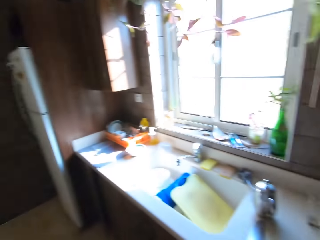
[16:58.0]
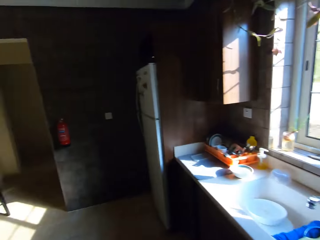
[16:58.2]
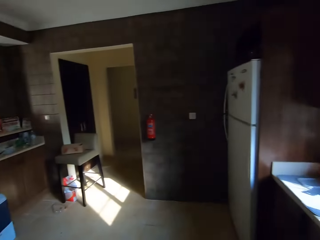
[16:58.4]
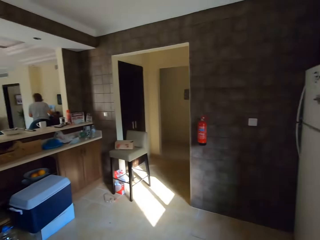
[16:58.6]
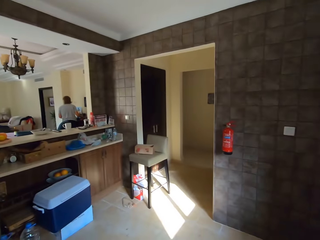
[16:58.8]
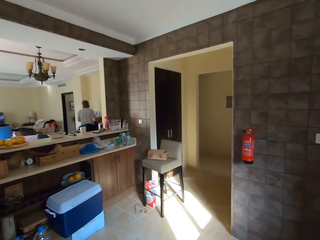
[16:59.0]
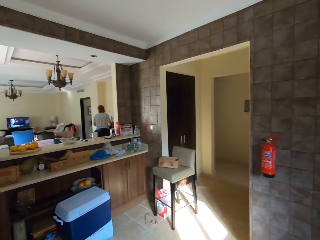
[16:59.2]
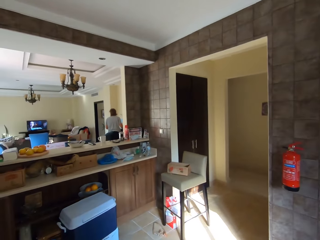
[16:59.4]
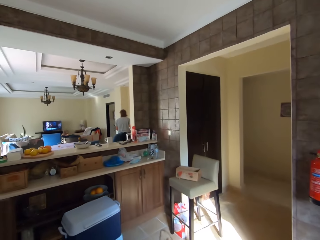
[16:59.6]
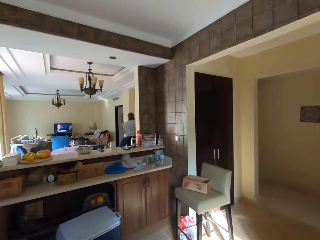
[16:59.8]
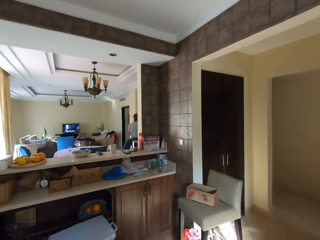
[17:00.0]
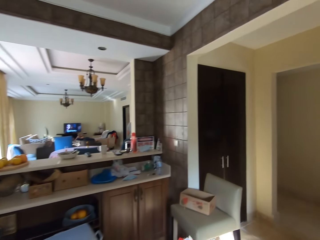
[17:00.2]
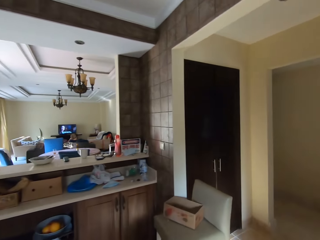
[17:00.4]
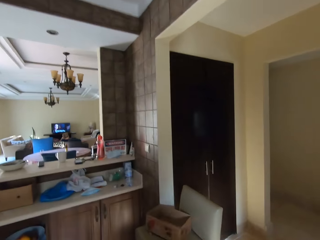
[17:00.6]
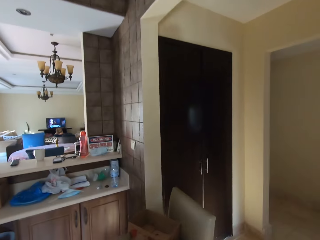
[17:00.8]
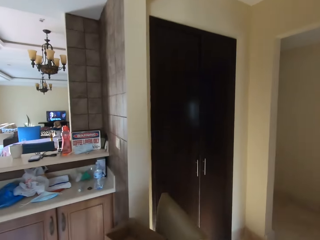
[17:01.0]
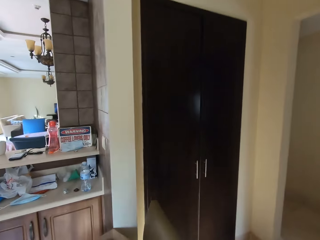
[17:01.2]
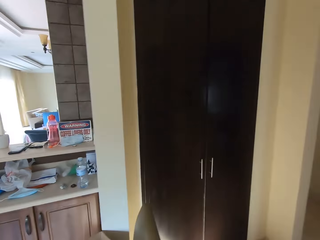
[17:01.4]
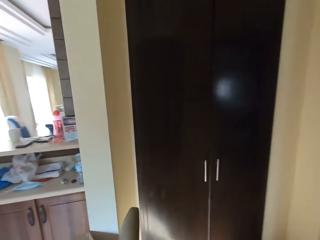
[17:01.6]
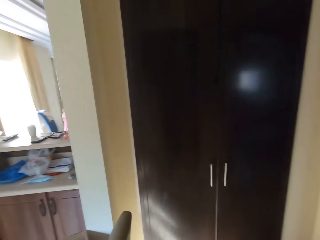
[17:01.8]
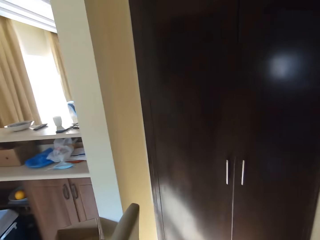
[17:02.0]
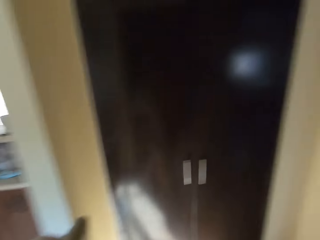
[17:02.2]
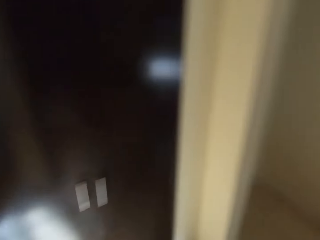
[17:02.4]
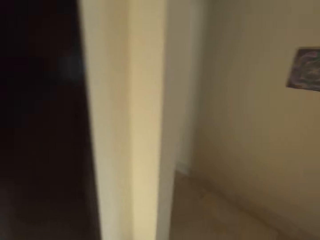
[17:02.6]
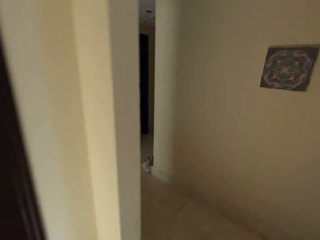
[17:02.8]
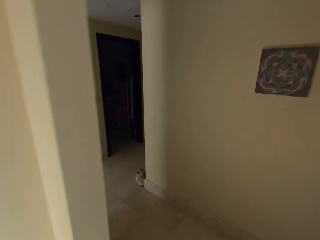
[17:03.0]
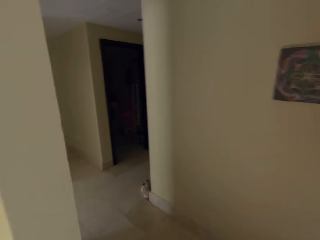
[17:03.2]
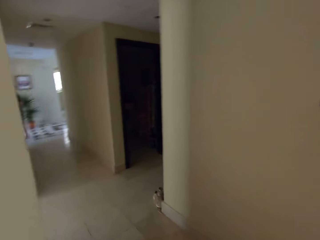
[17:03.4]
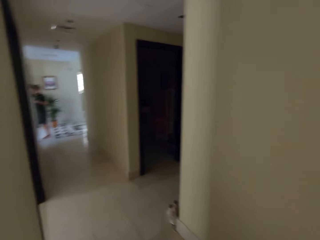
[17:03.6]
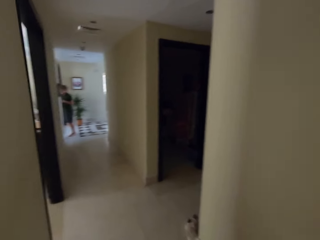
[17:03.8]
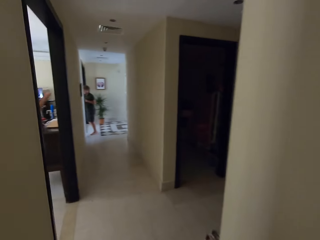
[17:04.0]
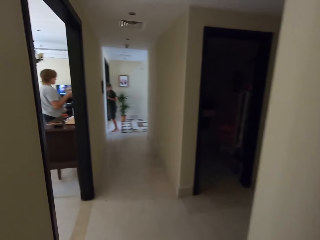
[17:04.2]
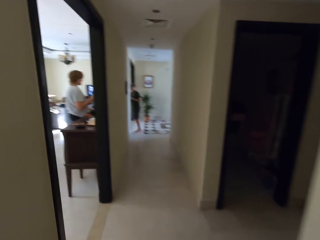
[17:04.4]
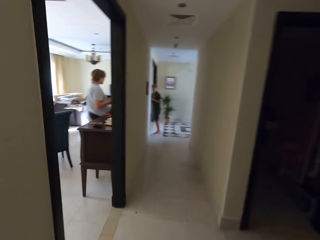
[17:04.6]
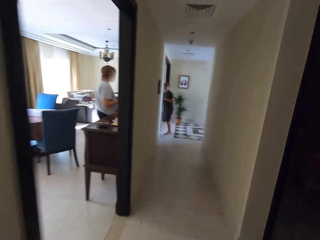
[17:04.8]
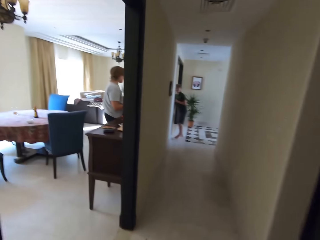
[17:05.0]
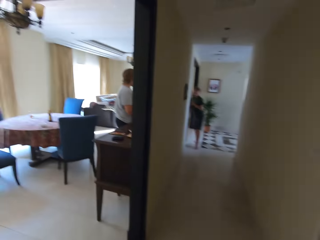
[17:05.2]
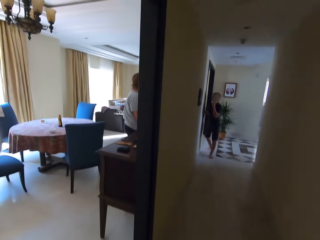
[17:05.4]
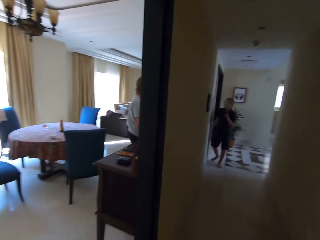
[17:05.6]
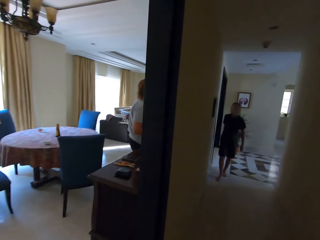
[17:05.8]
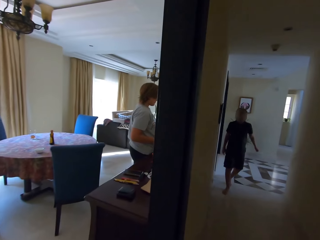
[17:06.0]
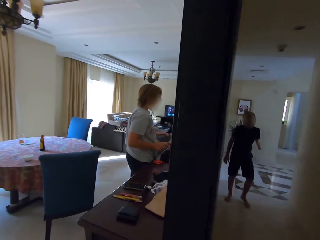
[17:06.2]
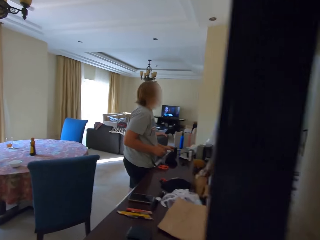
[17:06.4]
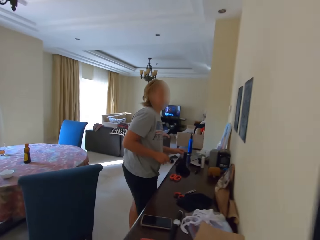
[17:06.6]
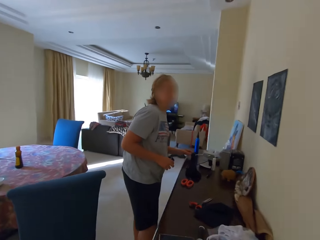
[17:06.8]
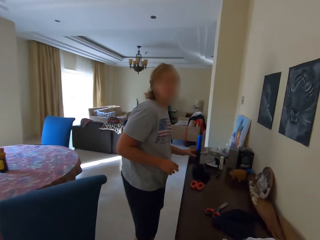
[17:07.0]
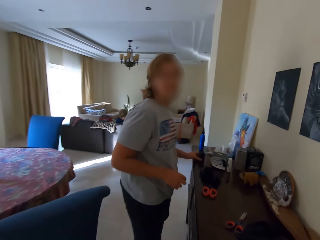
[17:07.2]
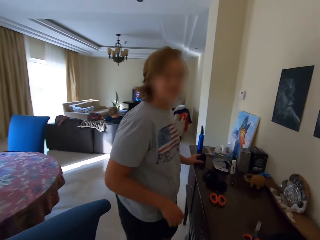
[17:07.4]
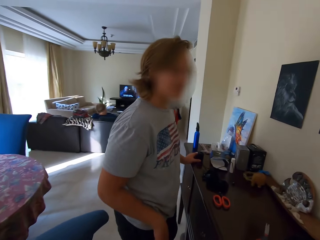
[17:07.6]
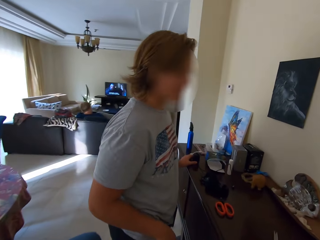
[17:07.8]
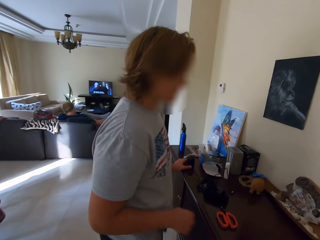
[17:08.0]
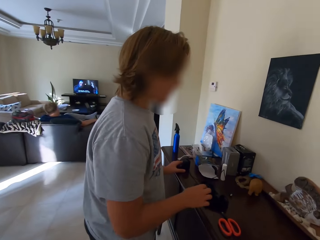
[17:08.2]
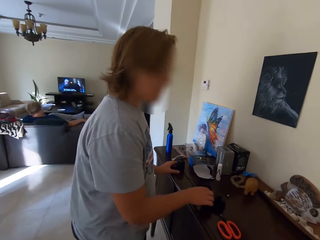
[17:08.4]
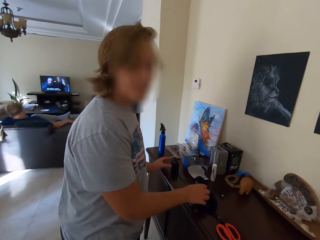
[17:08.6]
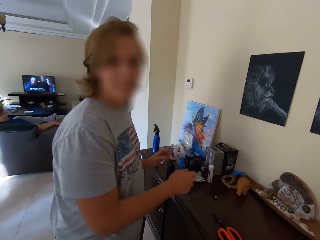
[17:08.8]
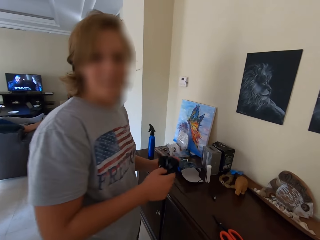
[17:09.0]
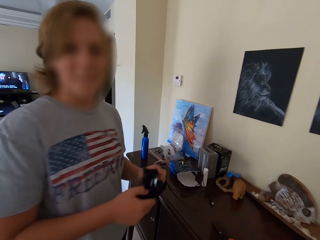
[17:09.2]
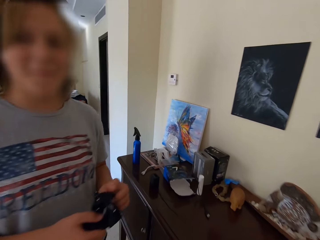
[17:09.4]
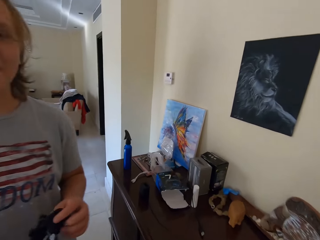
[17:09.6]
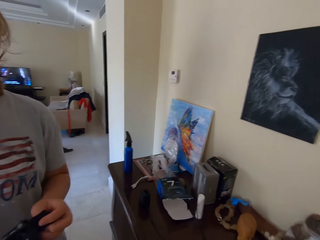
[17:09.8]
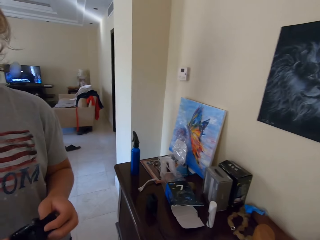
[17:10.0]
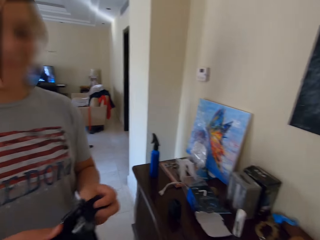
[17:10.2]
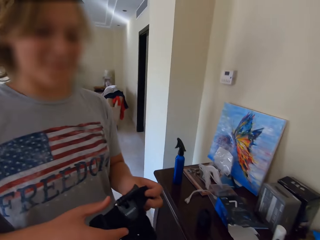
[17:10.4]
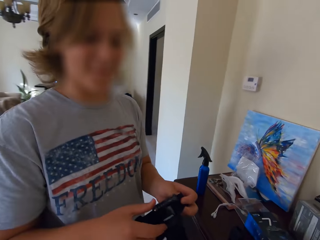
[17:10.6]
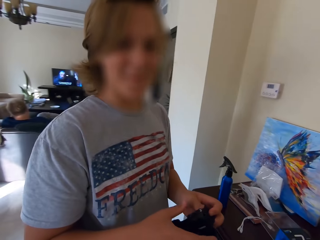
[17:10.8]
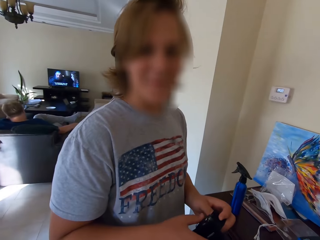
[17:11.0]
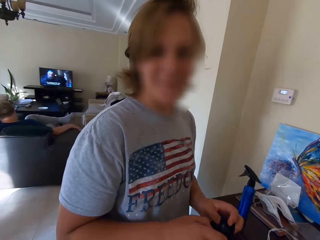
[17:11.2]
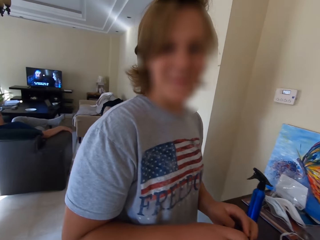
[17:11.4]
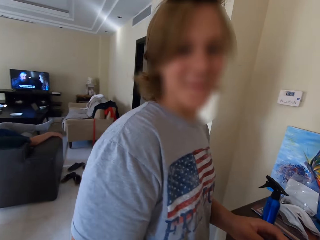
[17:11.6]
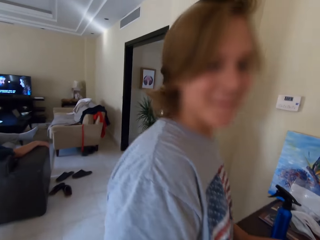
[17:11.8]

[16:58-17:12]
The camera wearer walks to another room. A person comes from another room. Another person stands around the living room. The other person takes headphones on a cupboard.

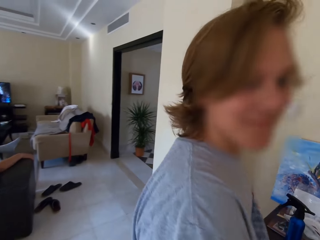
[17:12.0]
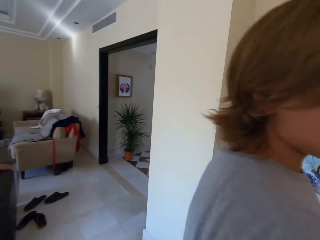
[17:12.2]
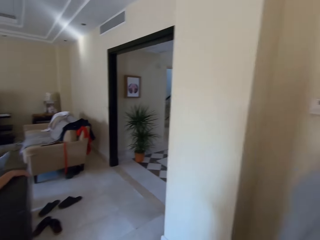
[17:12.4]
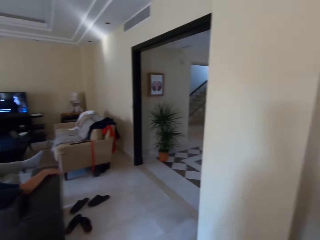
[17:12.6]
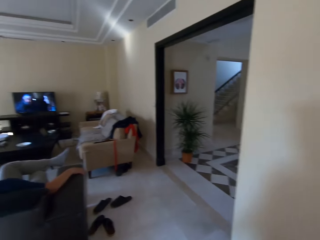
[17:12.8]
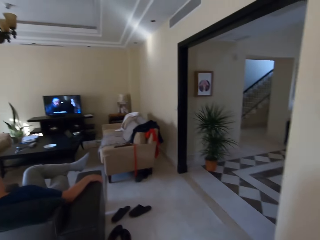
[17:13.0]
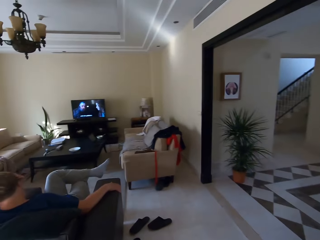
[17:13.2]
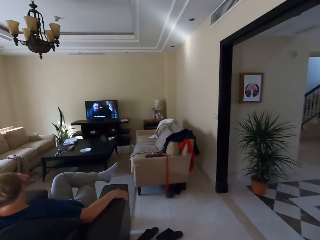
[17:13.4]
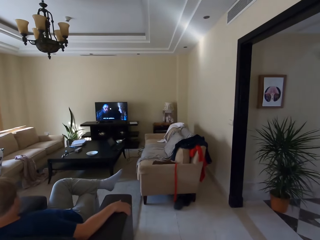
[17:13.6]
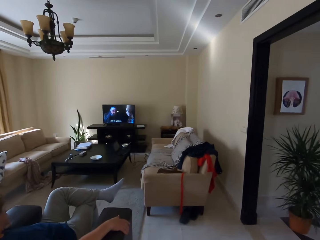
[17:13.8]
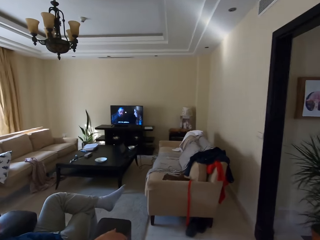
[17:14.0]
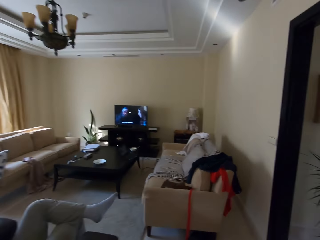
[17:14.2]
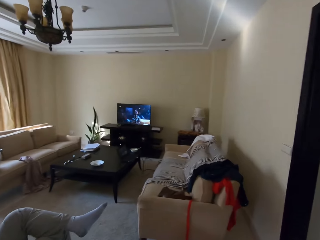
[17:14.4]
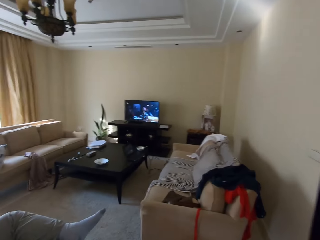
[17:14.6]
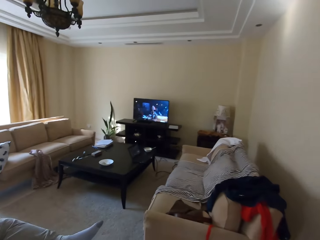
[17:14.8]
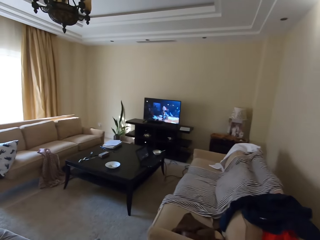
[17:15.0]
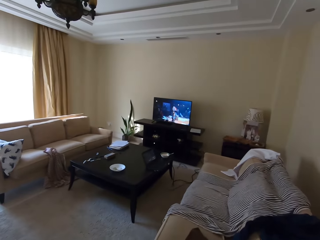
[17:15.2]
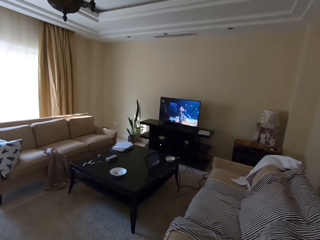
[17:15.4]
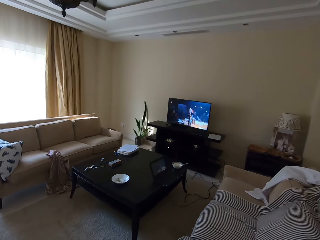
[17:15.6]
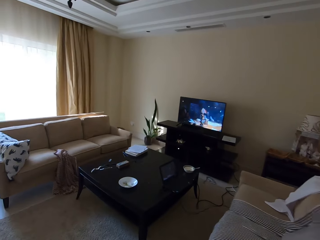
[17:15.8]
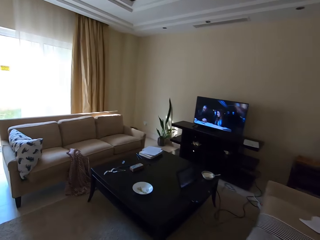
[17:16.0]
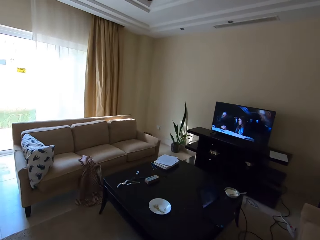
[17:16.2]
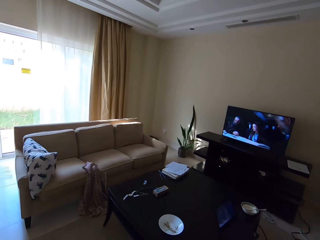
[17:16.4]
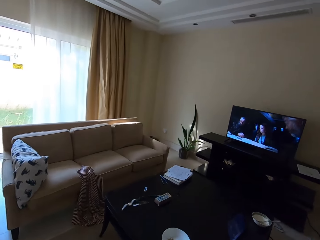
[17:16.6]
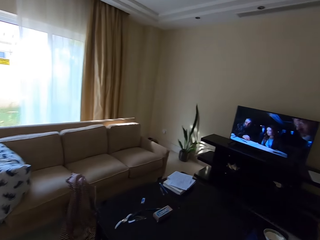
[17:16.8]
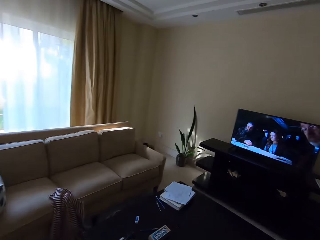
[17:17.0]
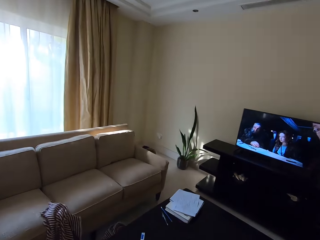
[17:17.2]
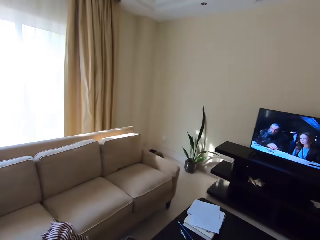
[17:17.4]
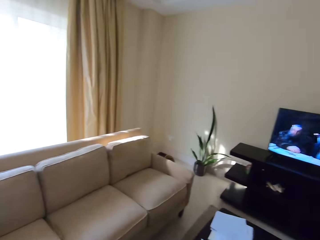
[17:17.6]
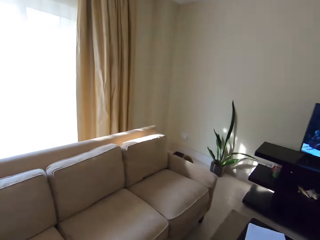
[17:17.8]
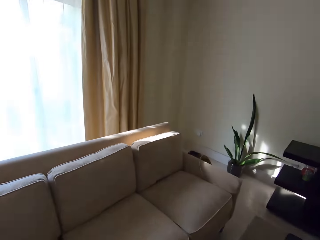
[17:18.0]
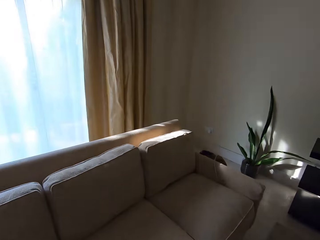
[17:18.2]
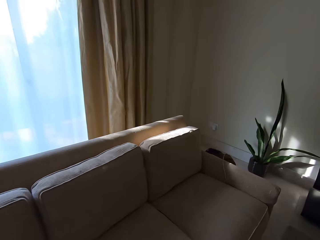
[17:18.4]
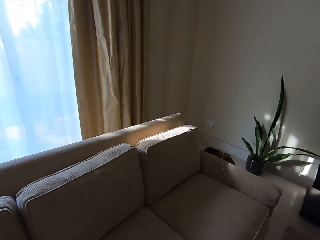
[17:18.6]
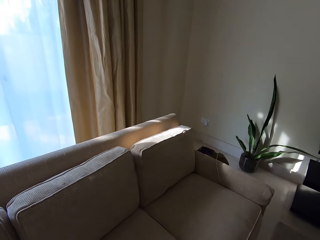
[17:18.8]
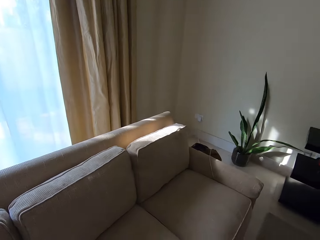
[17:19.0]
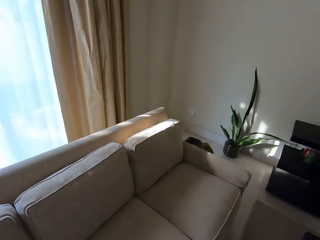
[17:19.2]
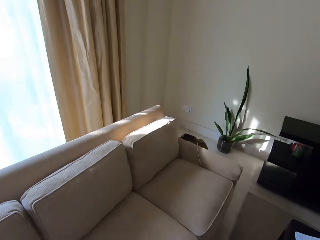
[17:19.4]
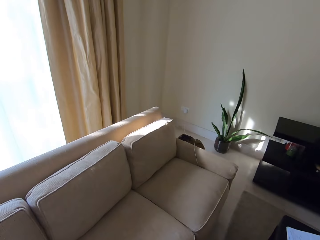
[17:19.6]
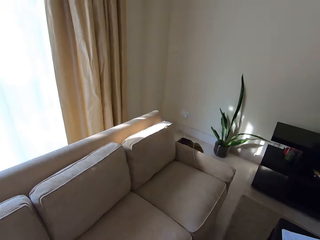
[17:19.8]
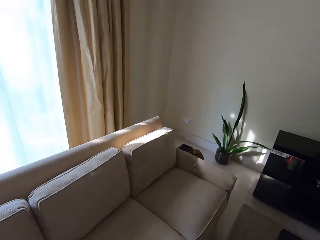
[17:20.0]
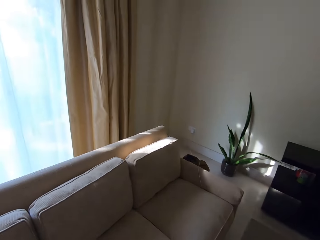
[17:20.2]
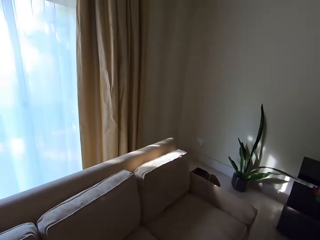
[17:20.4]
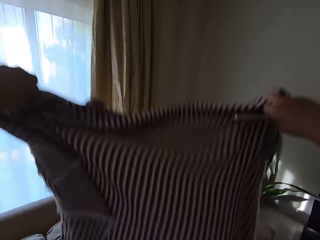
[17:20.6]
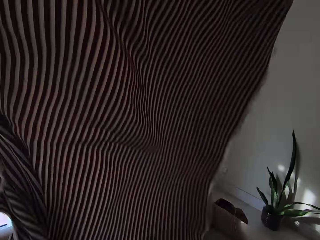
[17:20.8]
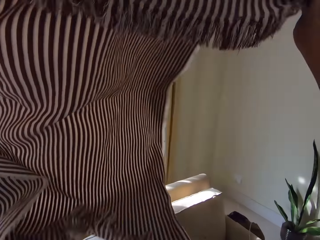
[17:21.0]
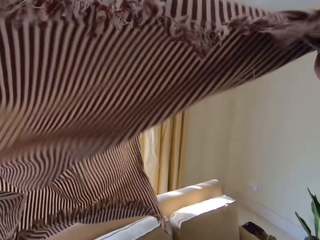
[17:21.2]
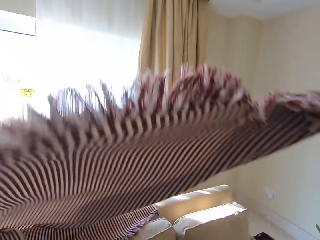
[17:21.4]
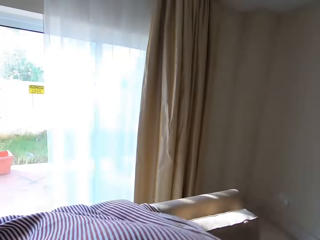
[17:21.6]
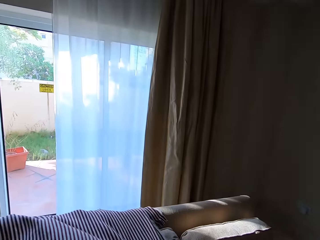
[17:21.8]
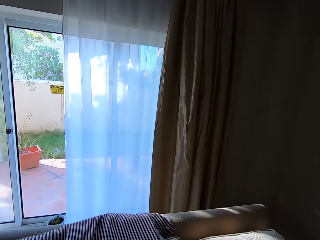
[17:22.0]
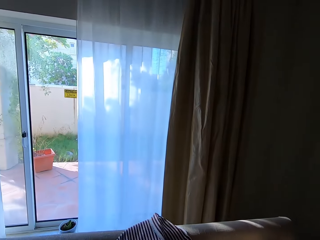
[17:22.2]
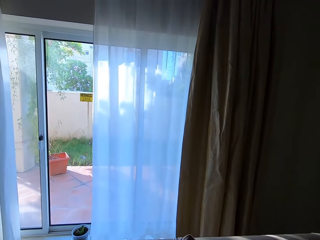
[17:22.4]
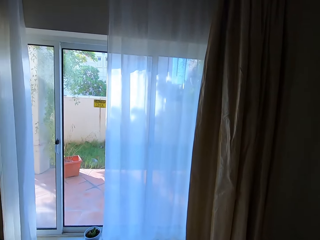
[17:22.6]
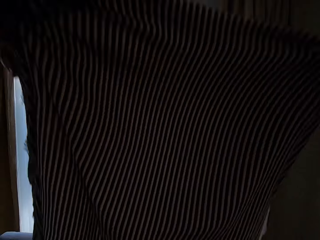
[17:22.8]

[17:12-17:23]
A person watches television. The camera wearer walks to the couch. They spread a sarong cloth on the couch.
